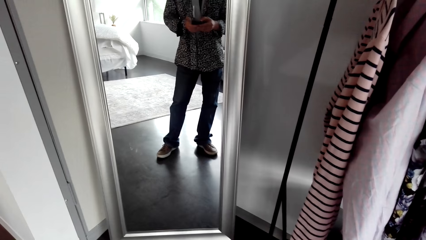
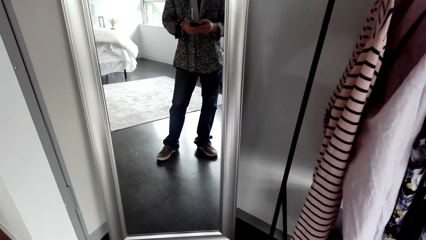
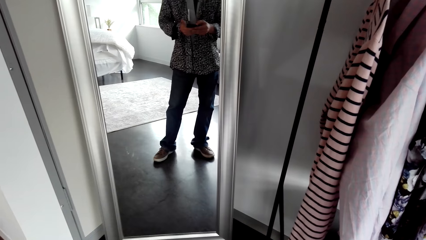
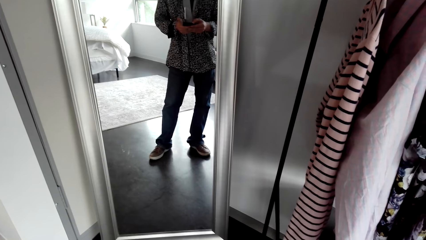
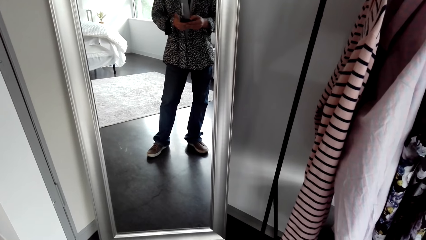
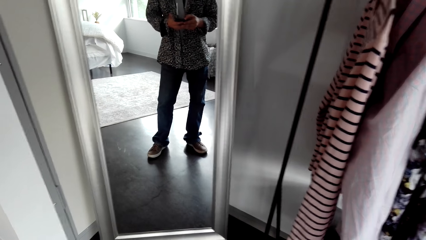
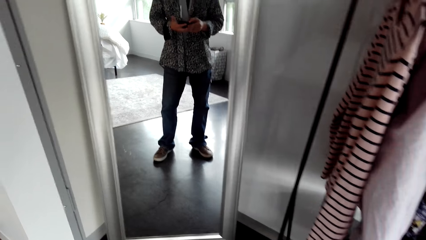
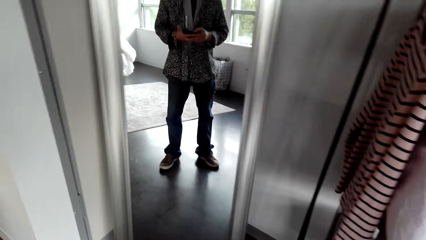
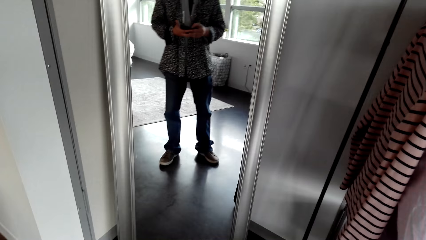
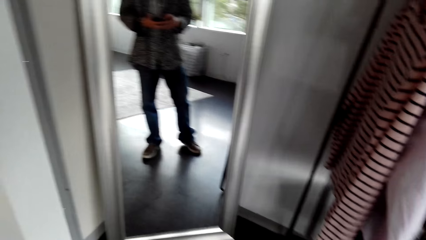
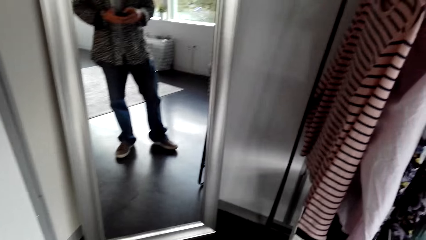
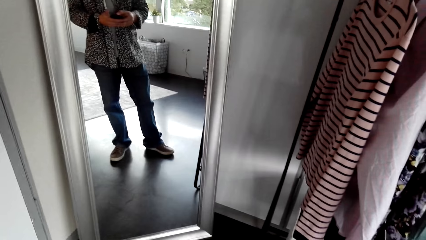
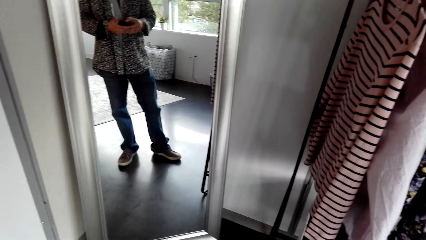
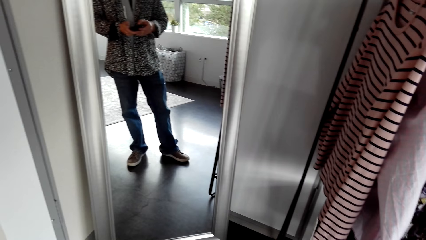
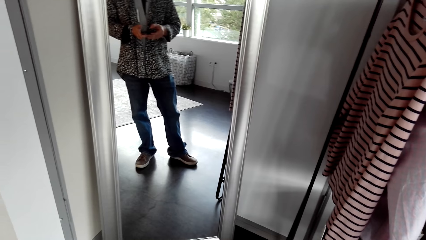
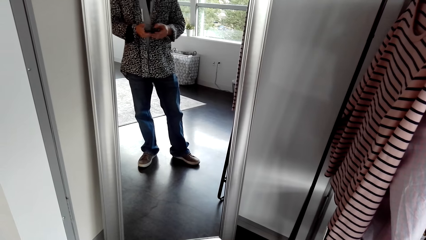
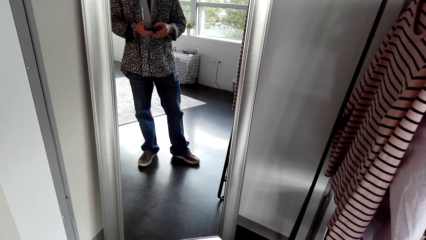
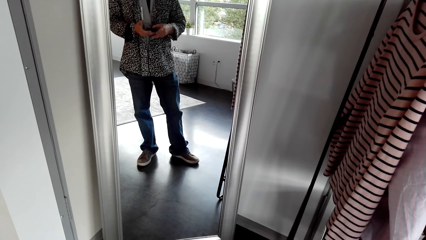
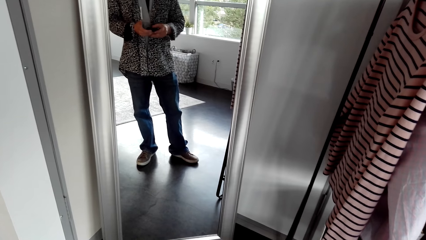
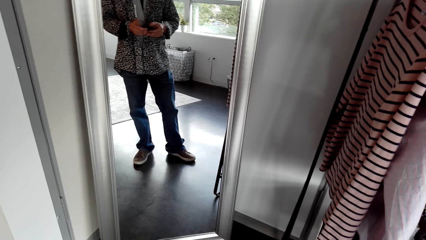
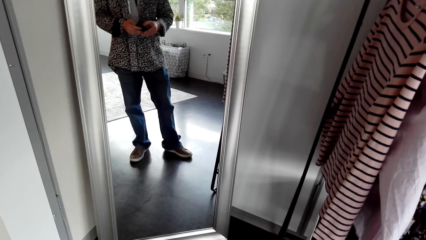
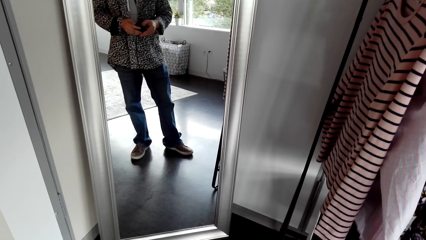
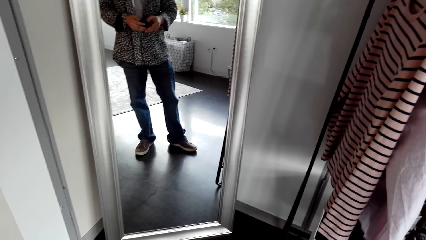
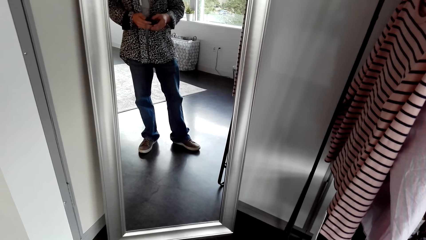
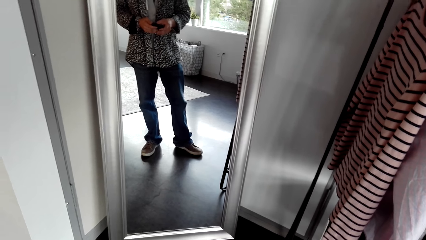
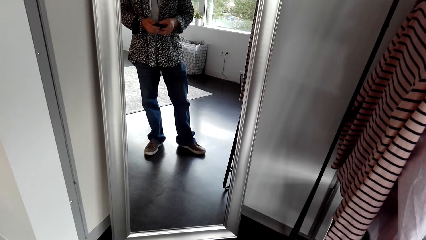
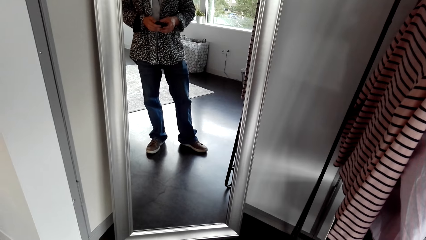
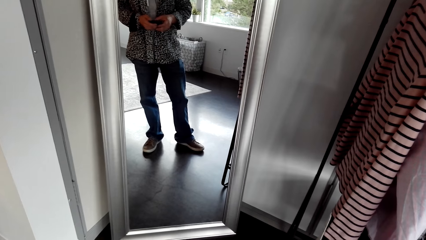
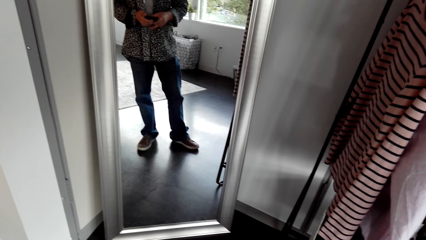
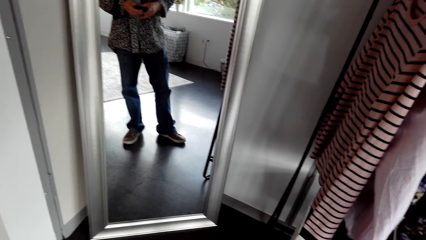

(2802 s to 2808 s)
The camera wearer sniffs.

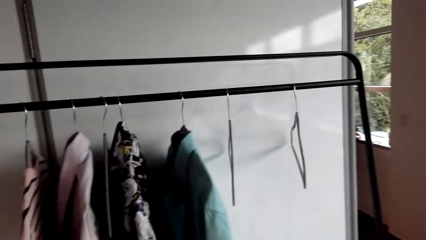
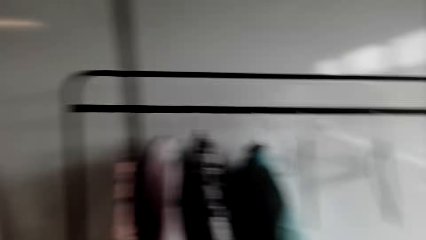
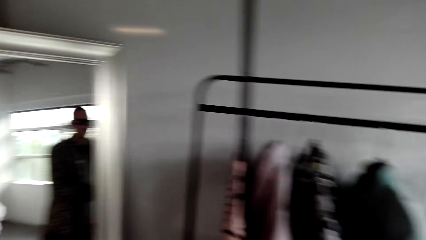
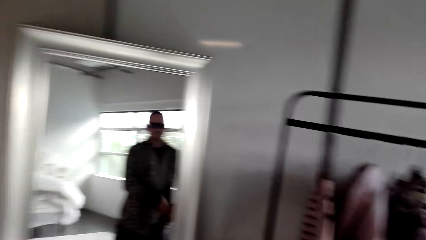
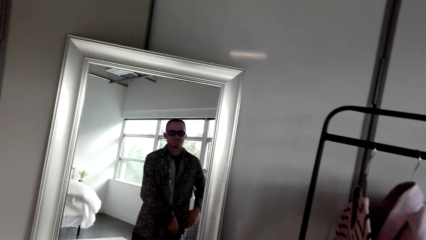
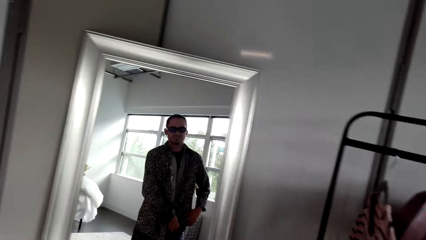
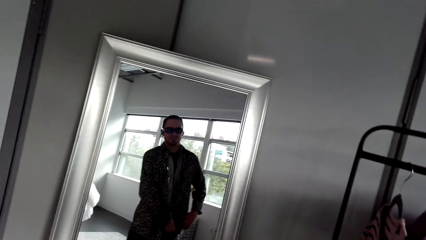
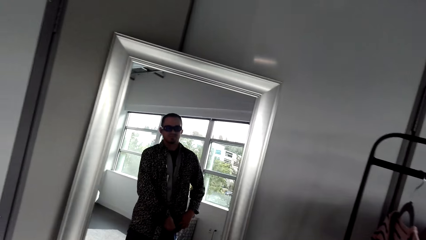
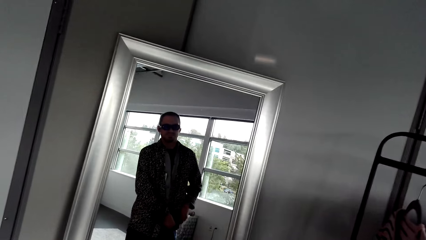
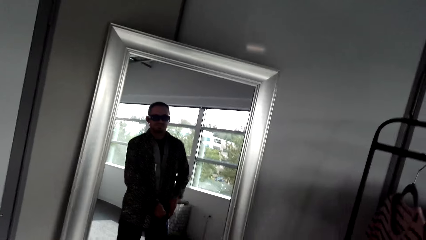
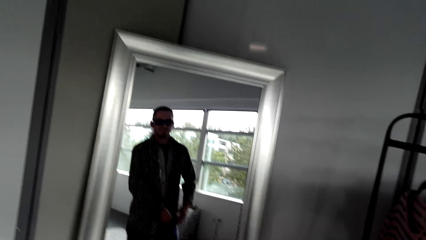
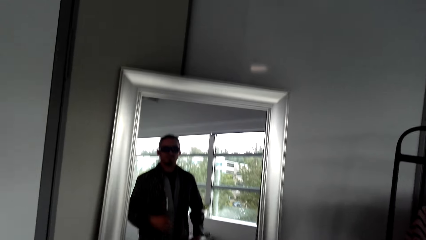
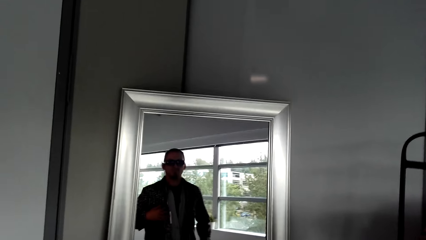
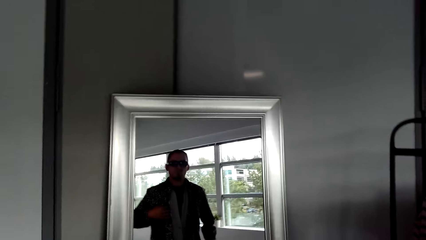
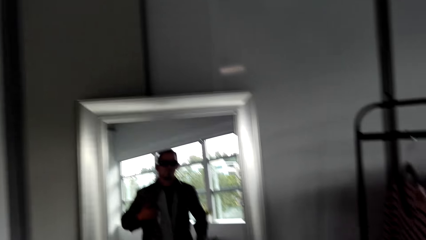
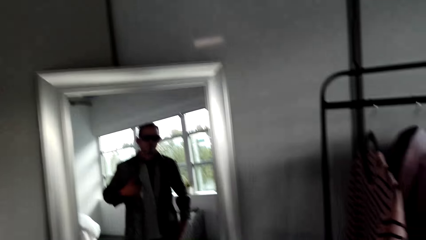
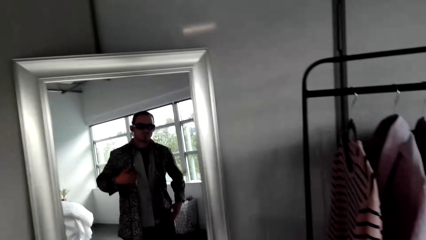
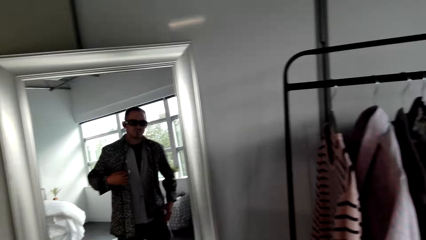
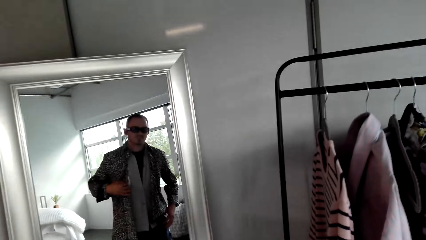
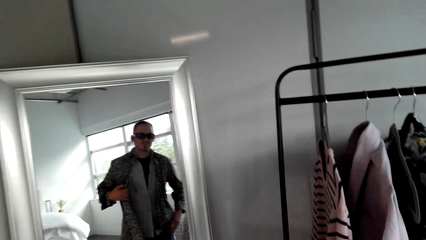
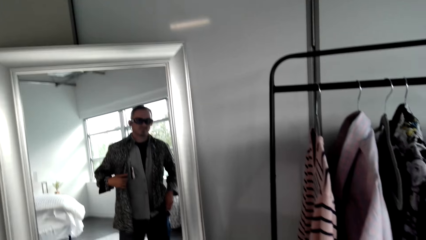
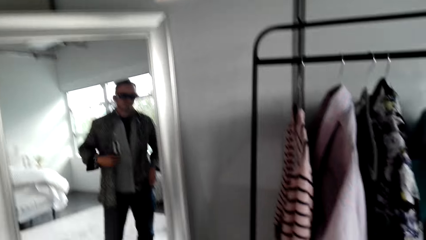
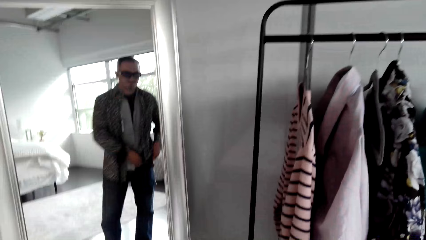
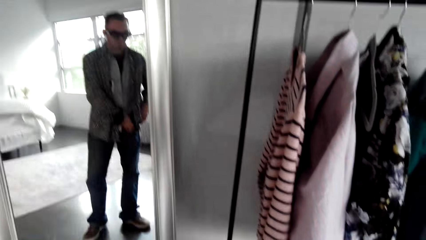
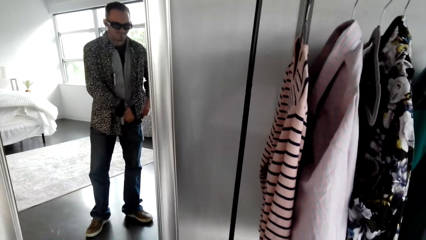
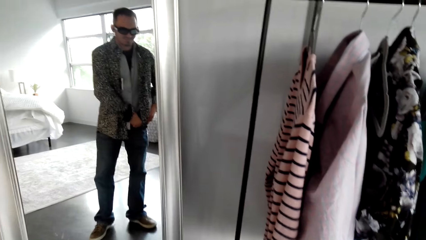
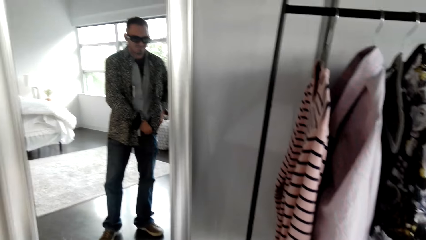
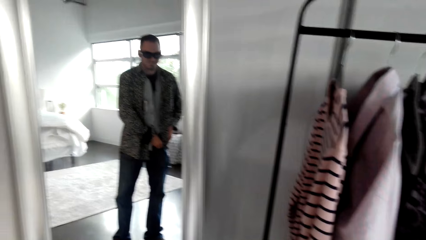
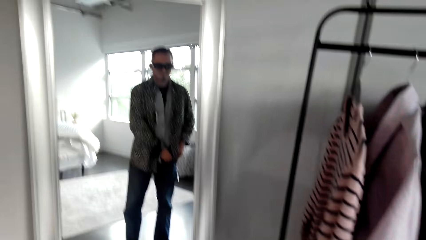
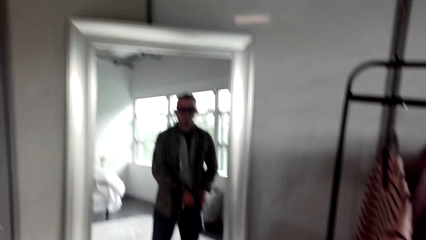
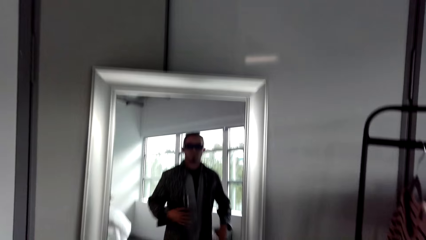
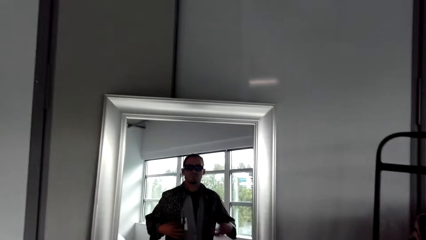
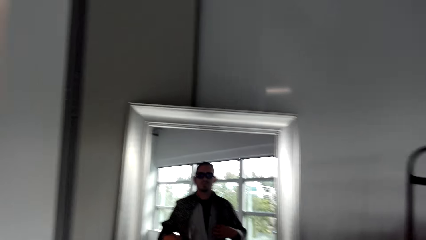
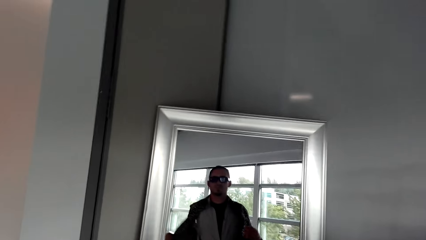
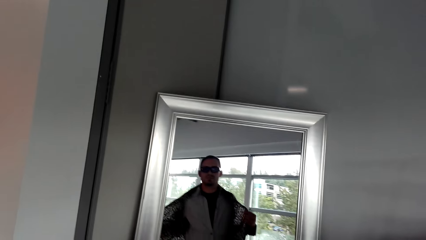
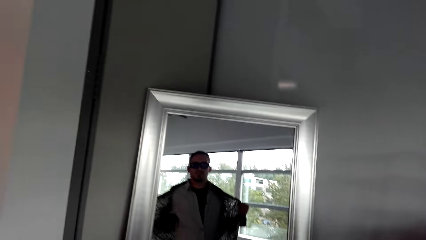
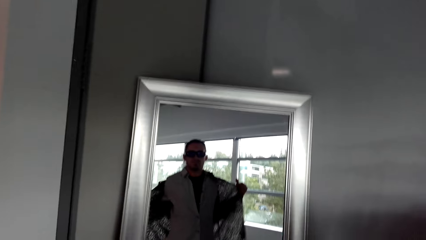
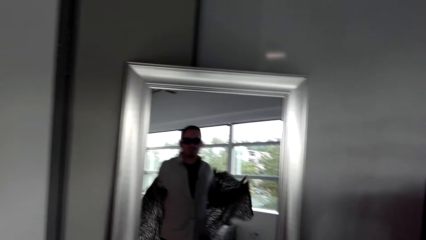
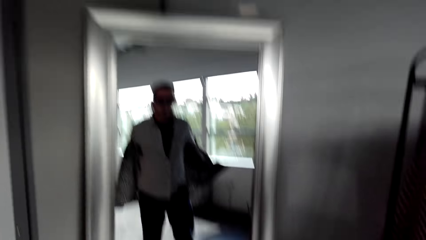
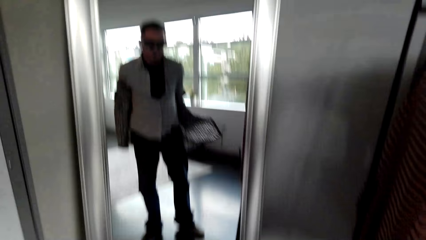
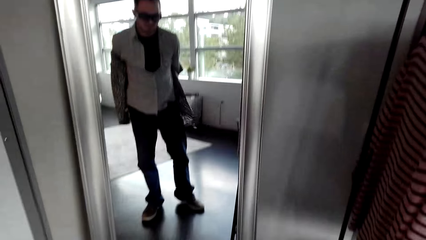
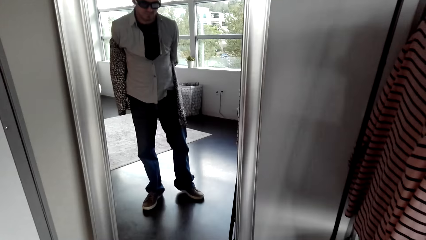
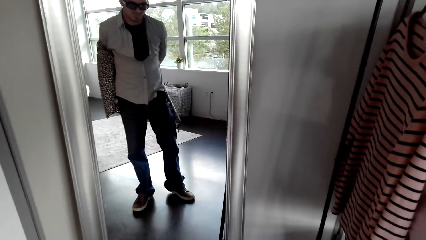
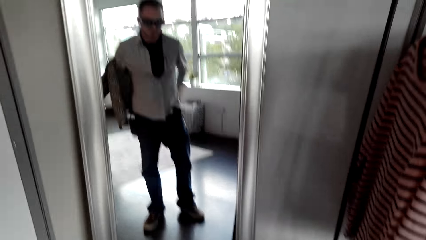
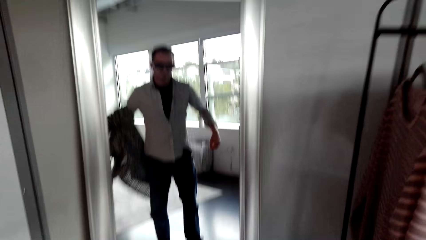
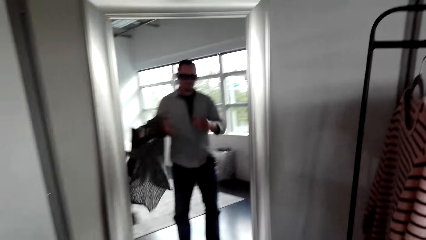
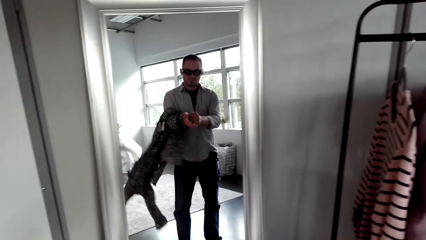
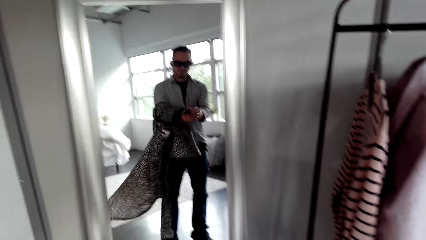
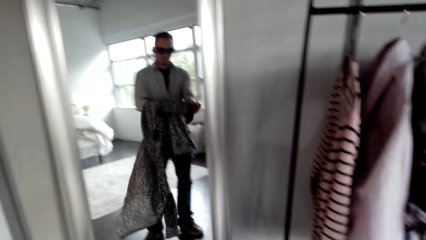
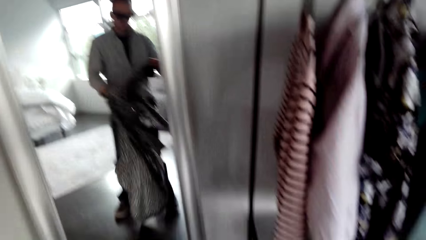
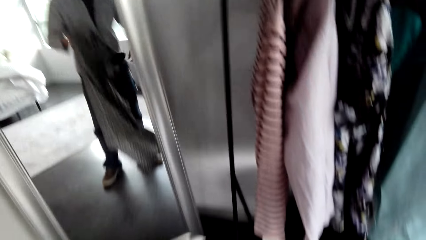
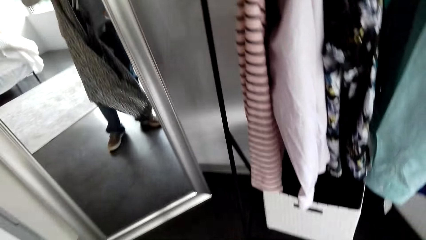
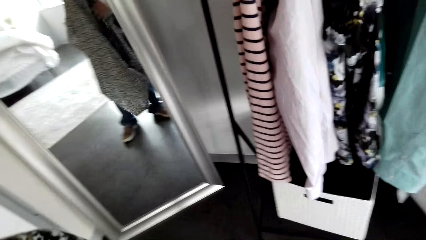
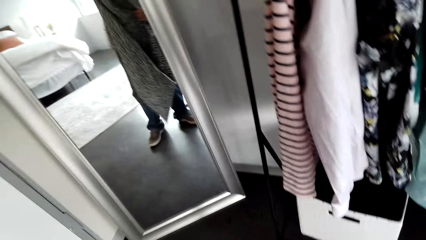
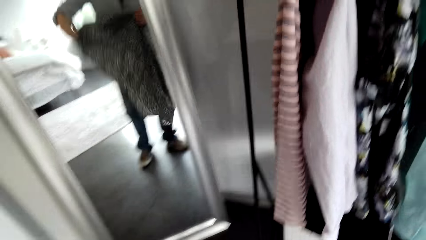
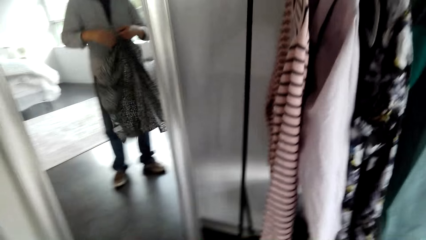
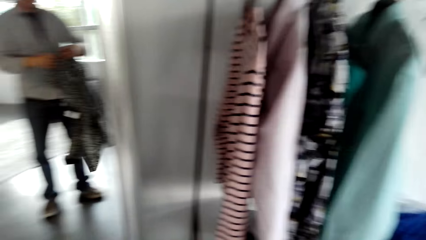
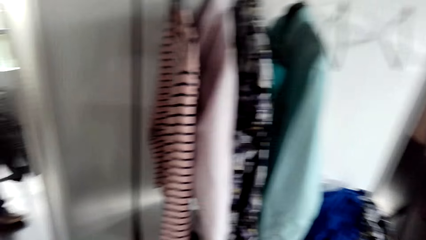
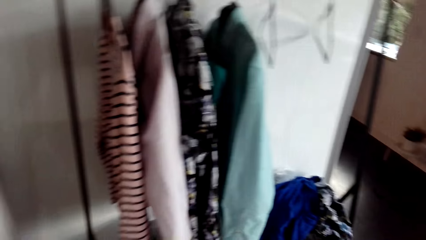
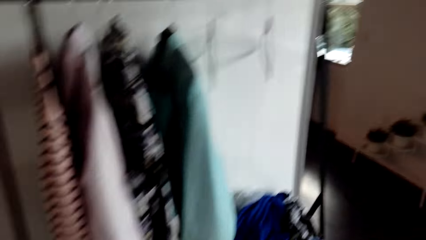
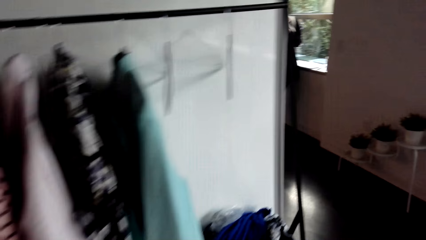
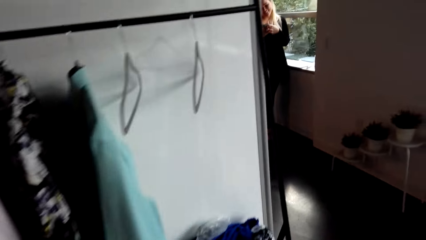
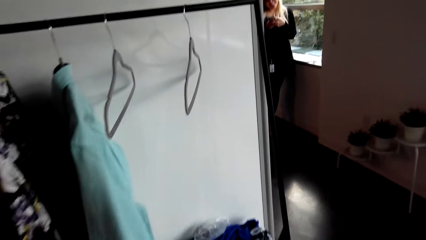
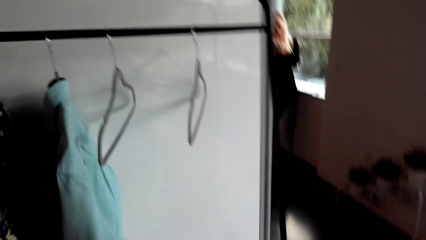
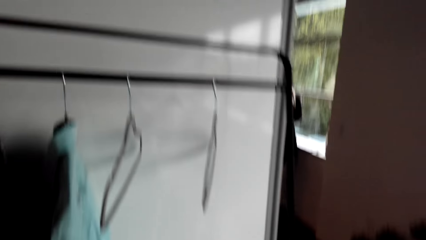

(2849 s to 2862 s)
The camera wearer puts the phone in his pocket. He removes his coat. He removes the T-shirt.
